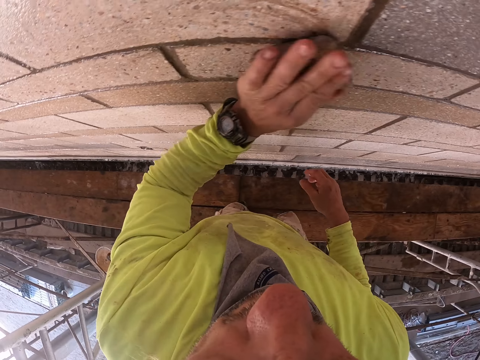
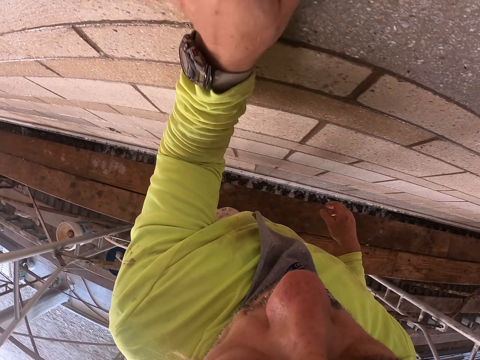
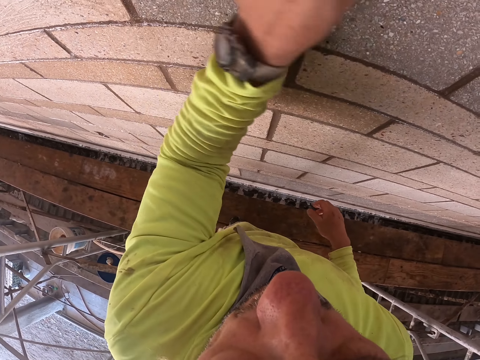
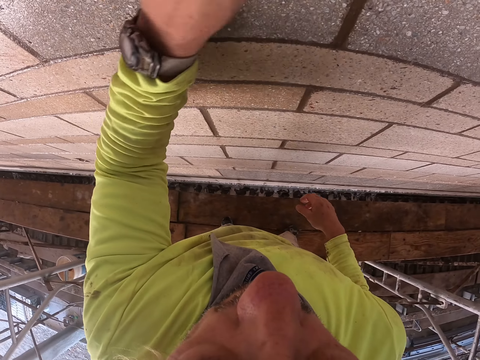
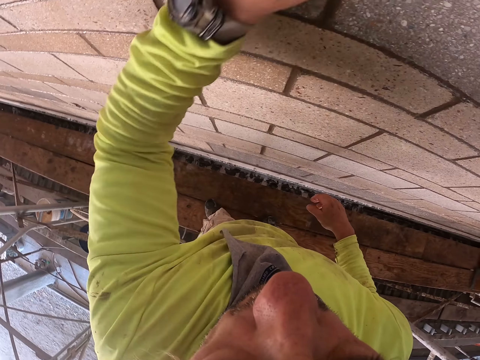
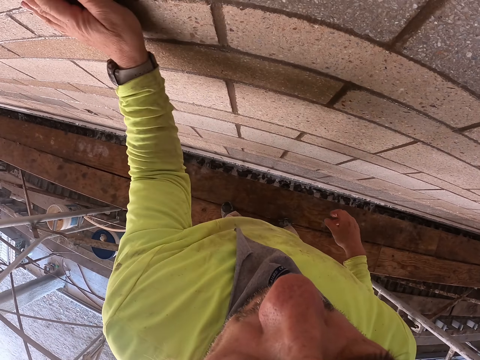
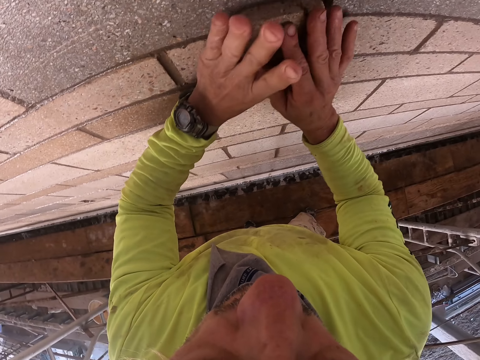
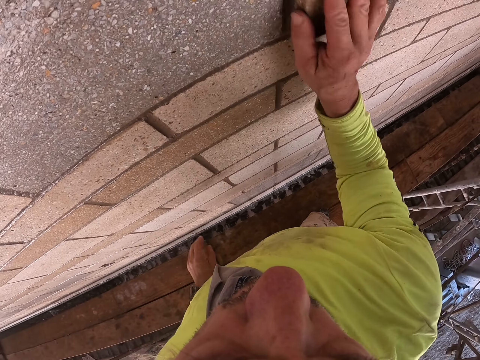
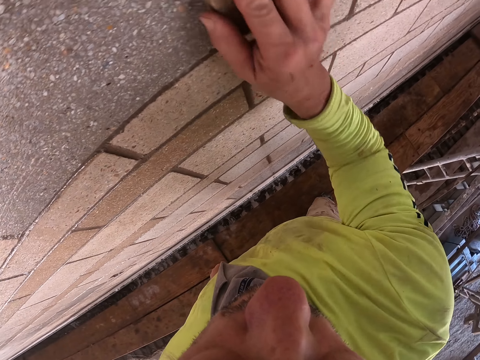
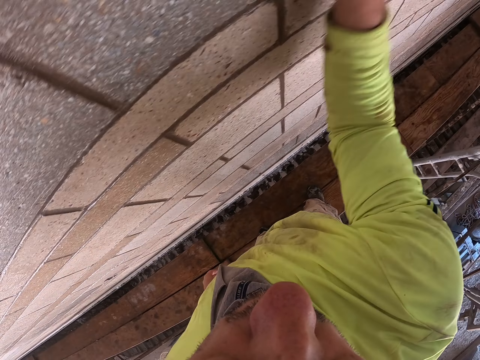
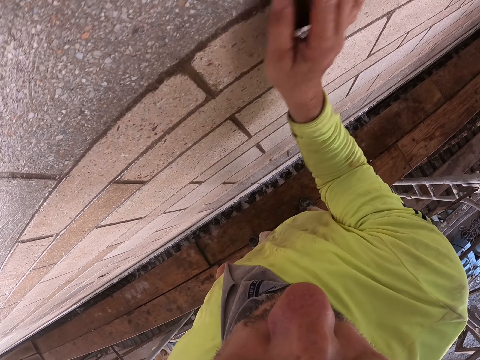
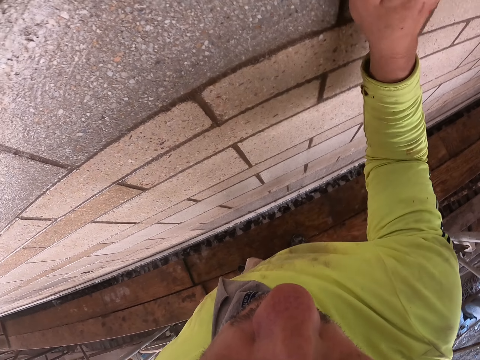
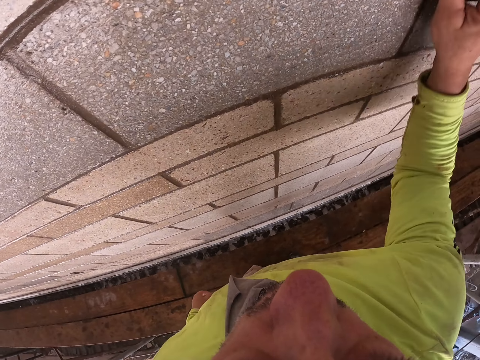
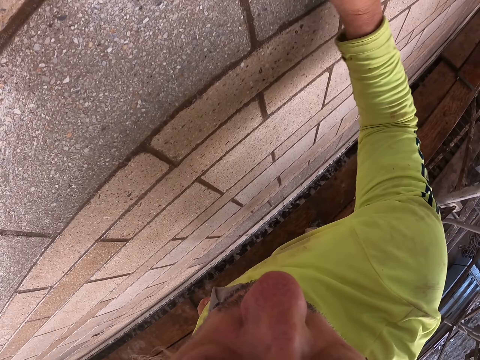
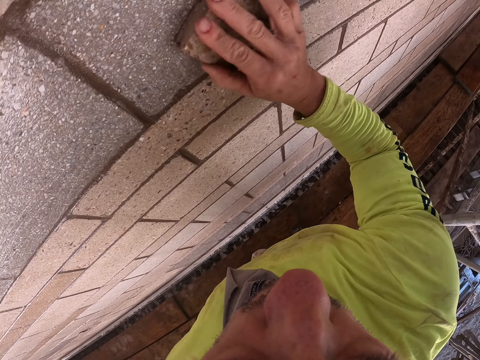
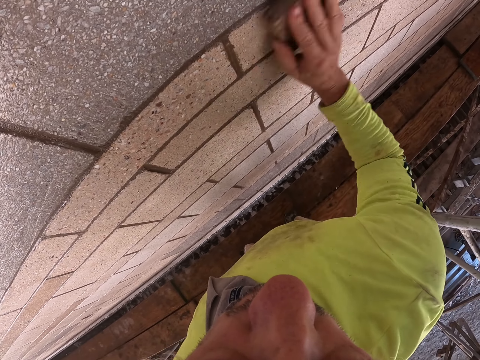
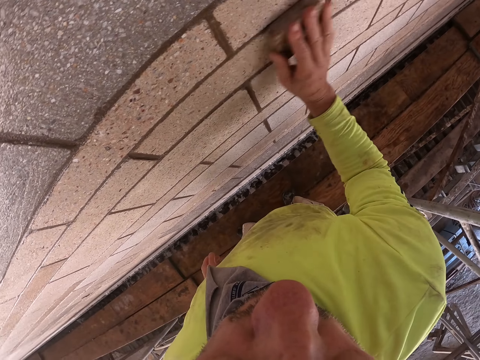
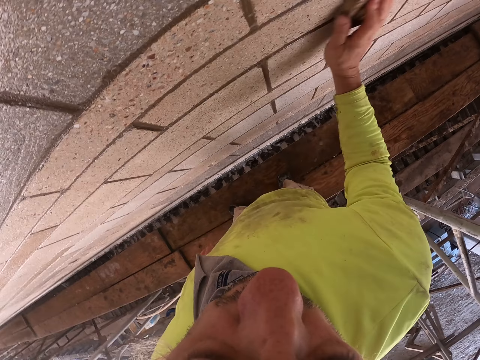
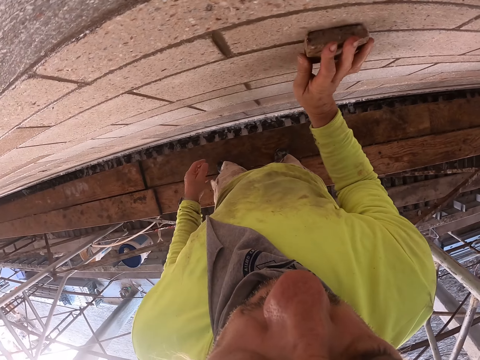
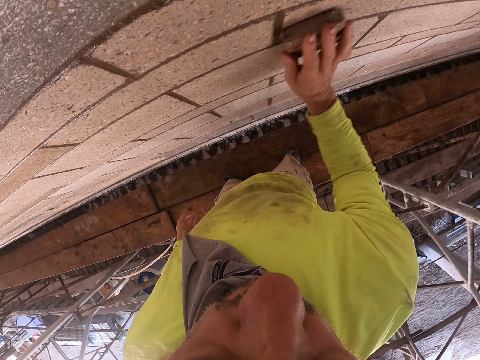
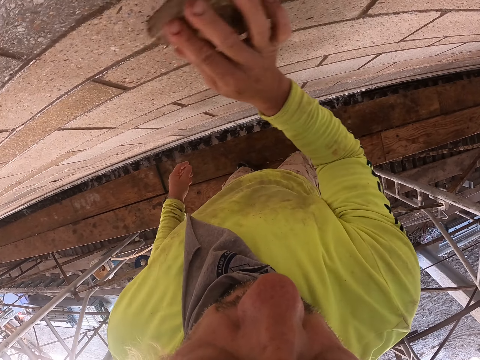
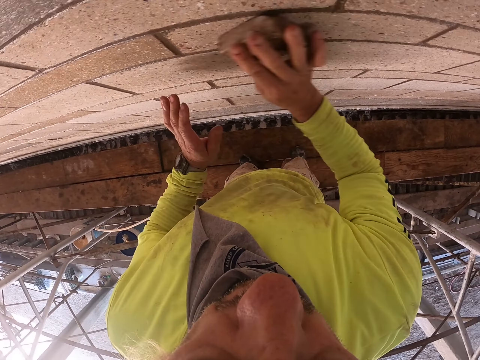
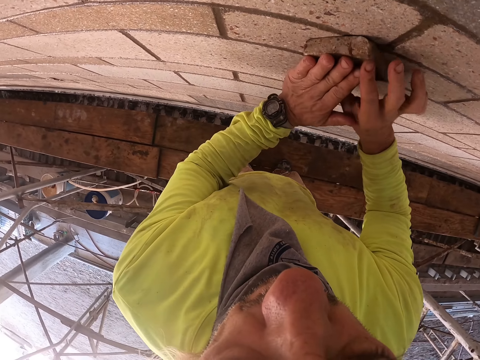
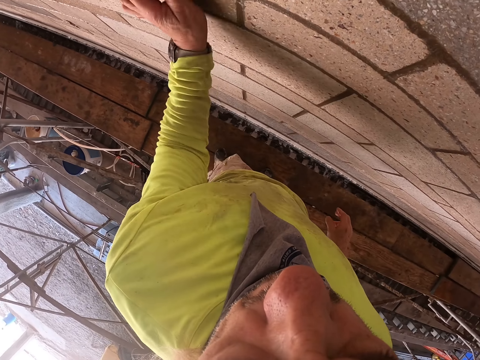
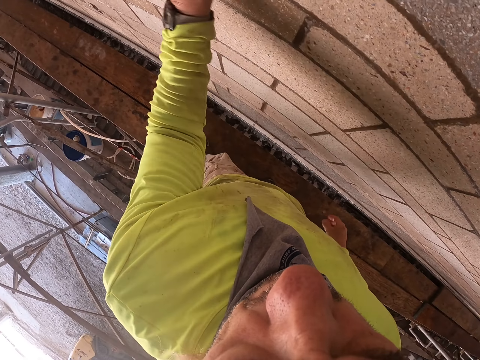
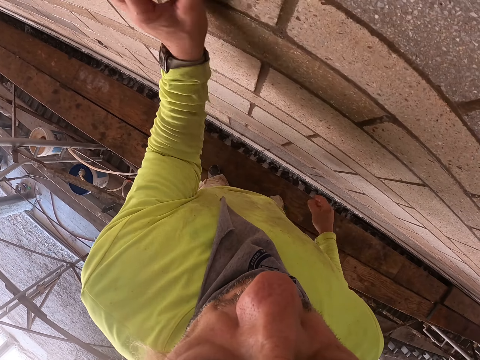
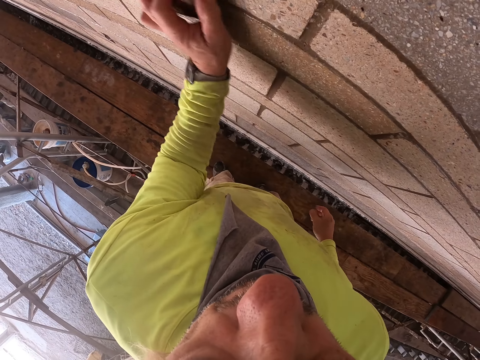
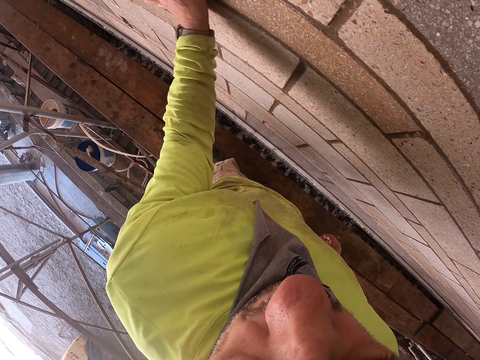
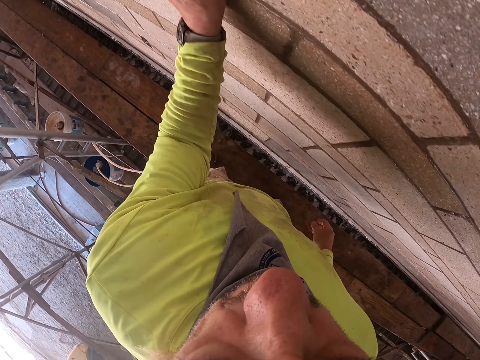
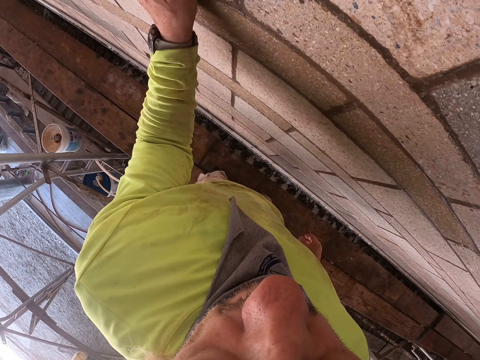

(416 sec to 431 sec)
The camera wearer wipes the wall with his right hand. He wipes the wall with his left hand.

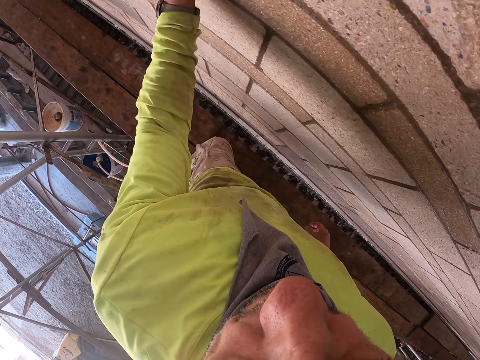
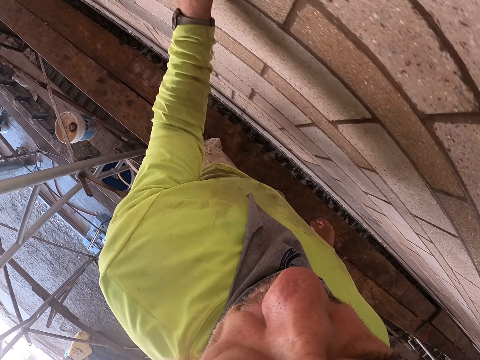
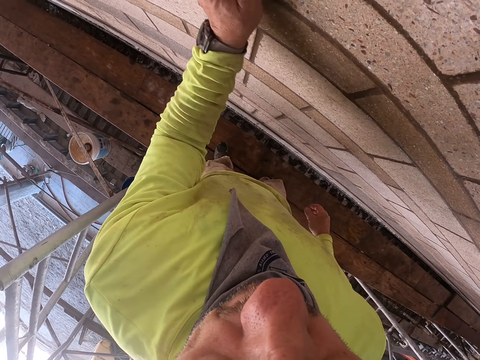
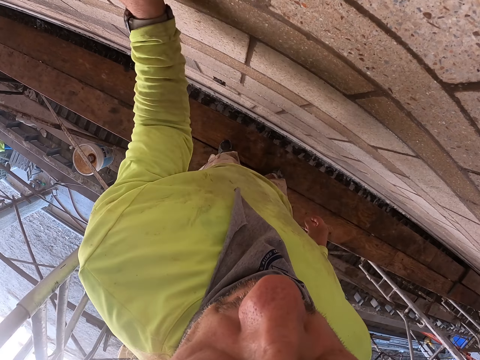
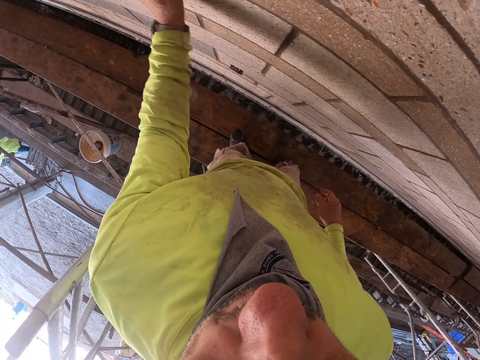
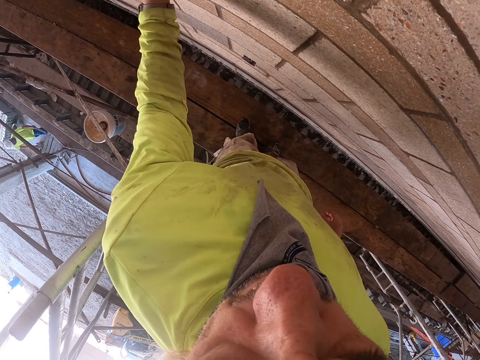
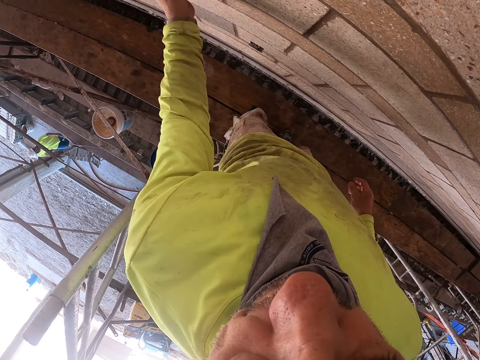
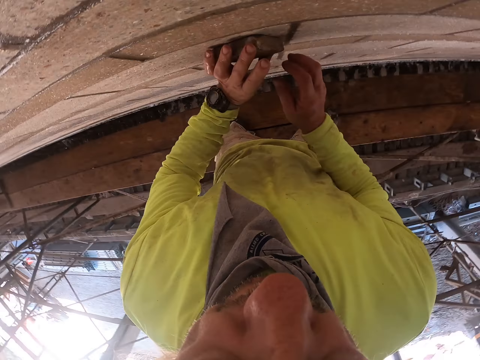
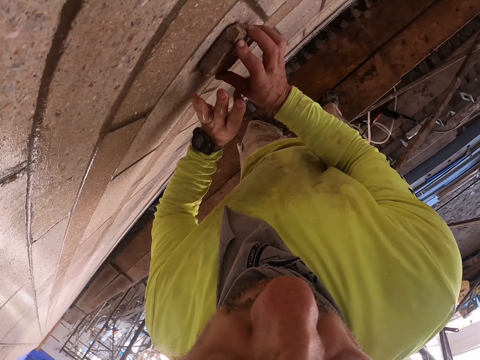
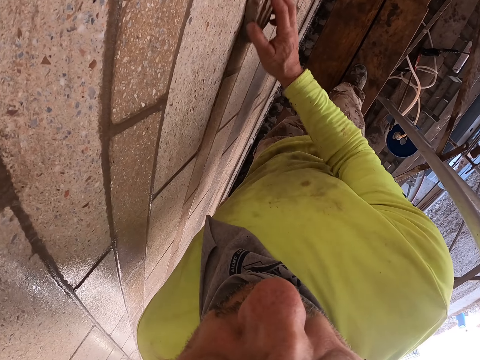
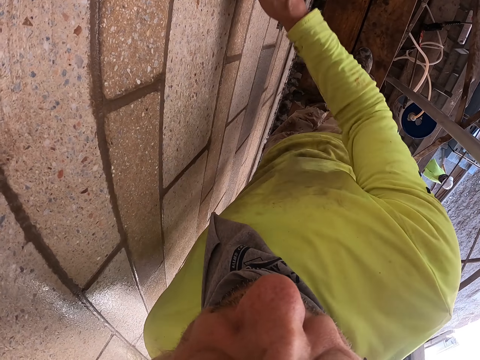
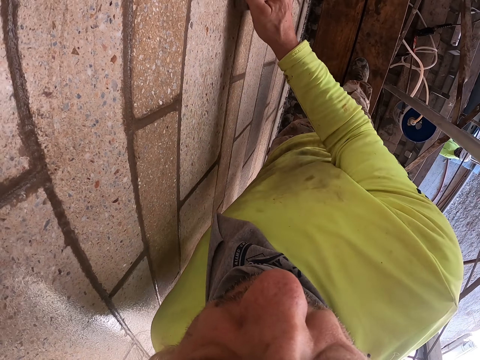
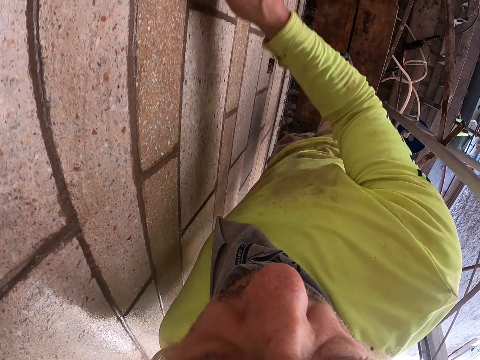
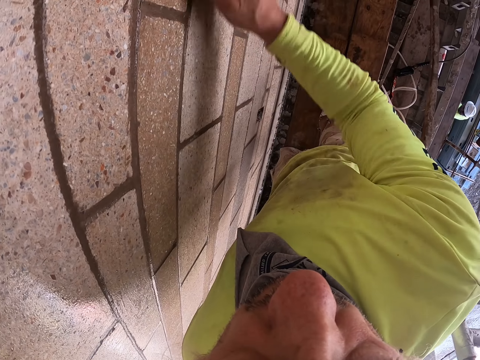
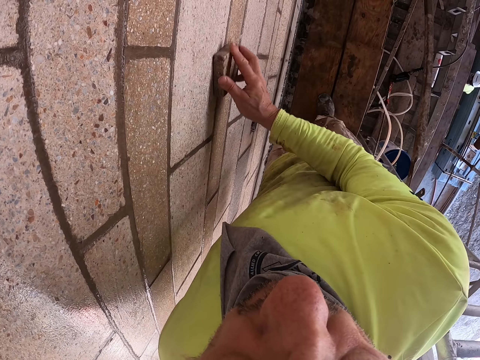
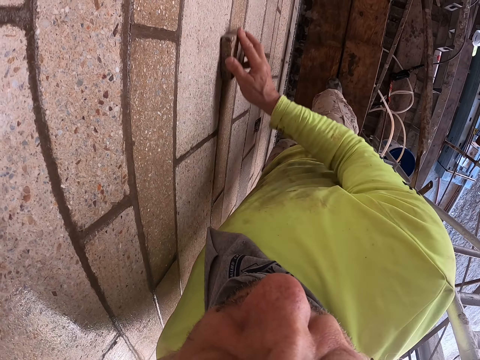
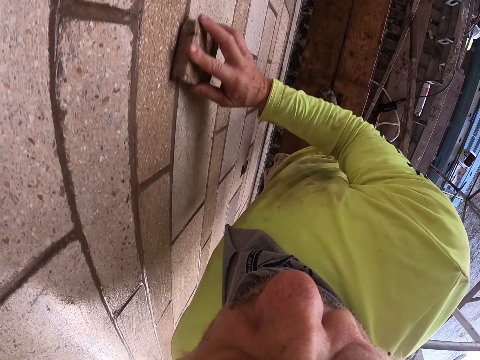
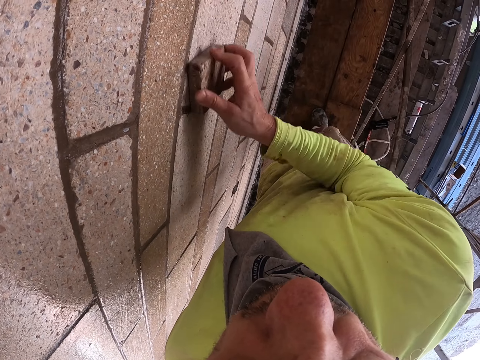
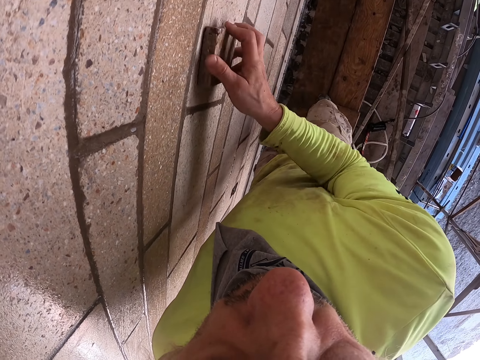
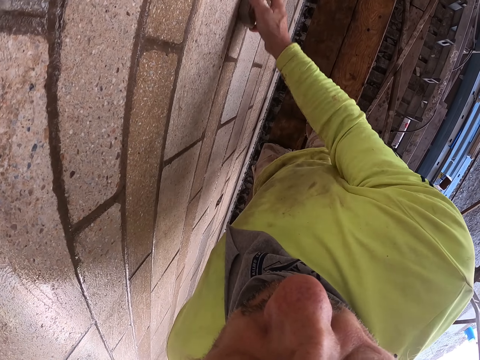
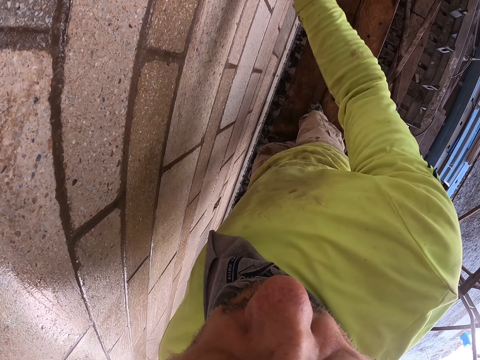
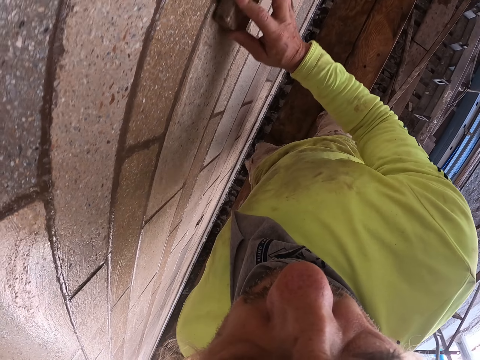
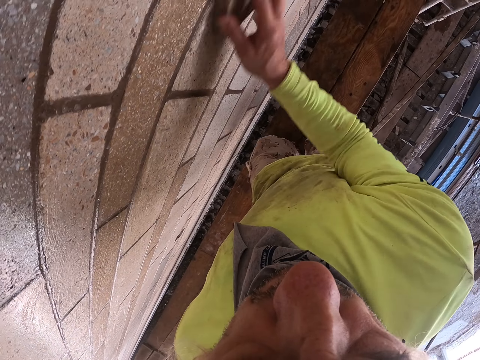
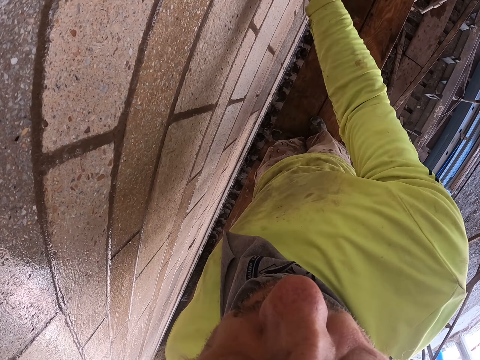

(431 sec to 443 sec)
The camera wearer wipes the wall with his right hand. He wipes the wall again. He moves.
